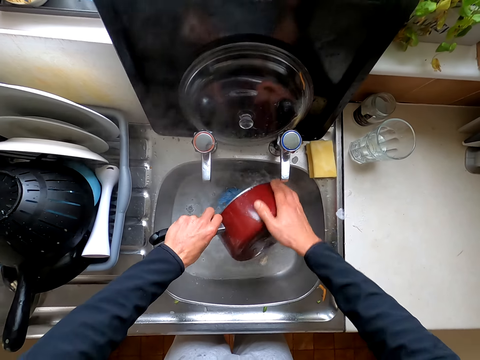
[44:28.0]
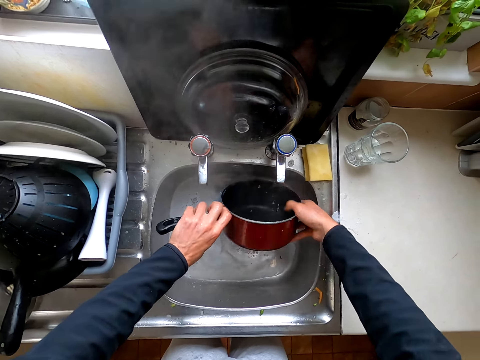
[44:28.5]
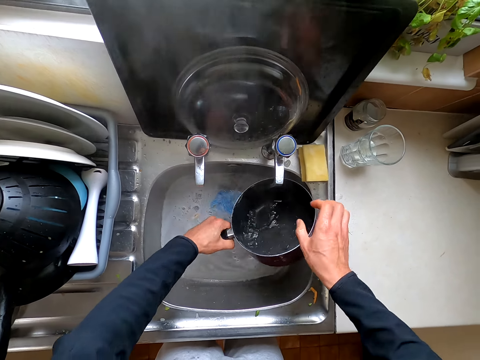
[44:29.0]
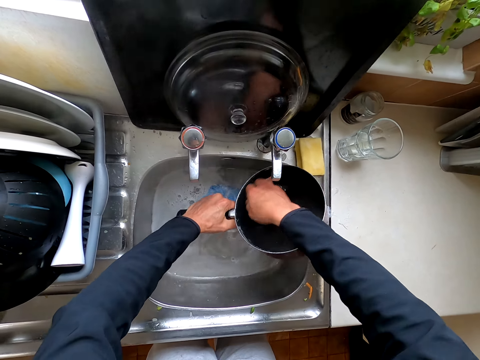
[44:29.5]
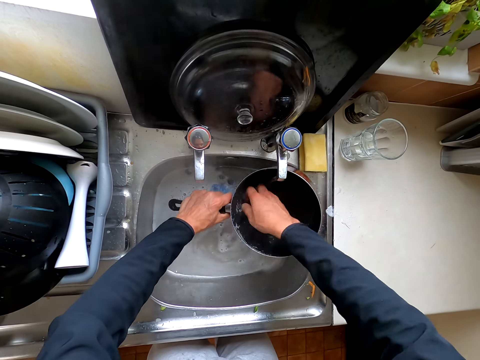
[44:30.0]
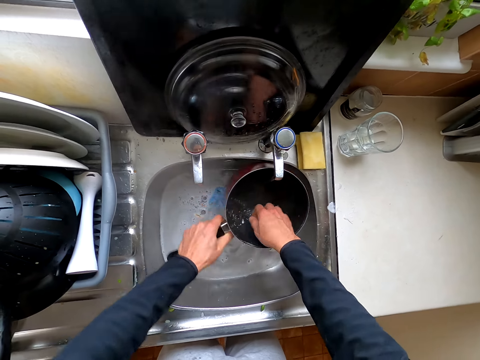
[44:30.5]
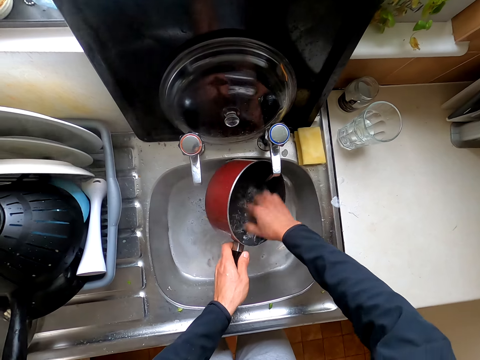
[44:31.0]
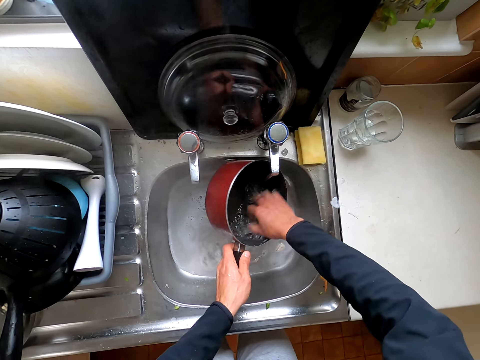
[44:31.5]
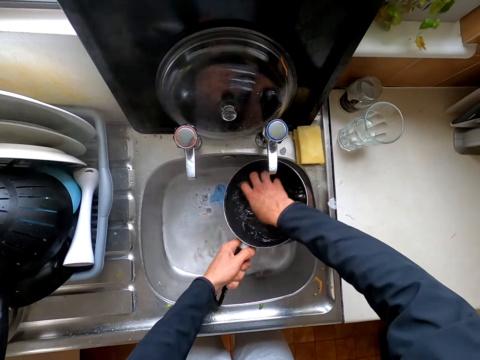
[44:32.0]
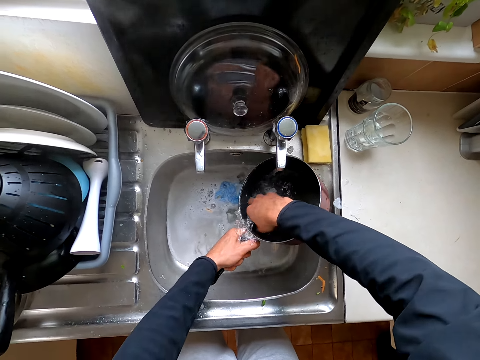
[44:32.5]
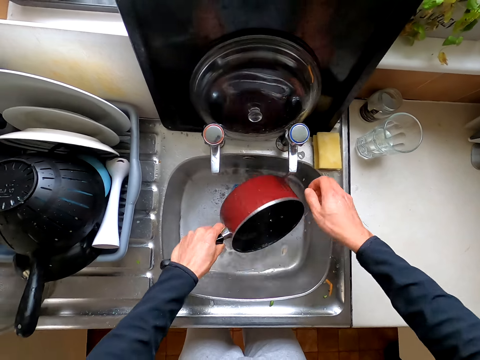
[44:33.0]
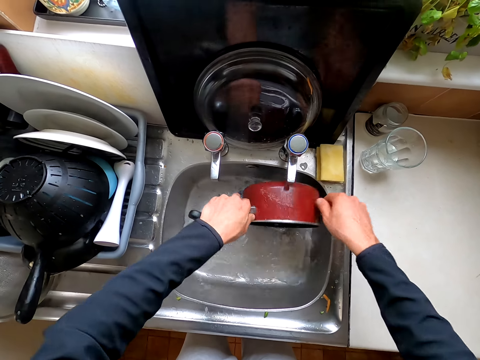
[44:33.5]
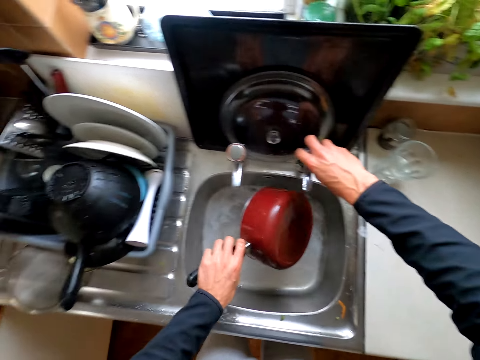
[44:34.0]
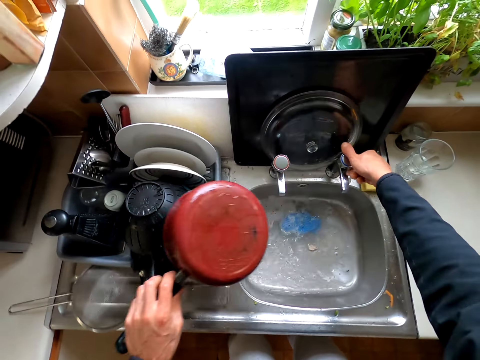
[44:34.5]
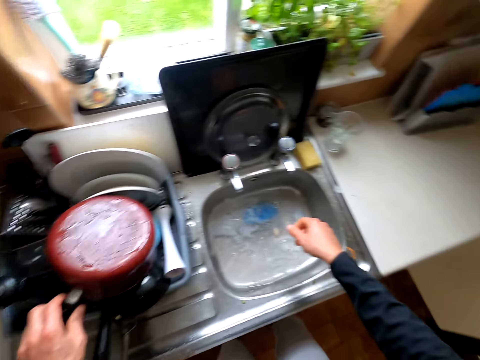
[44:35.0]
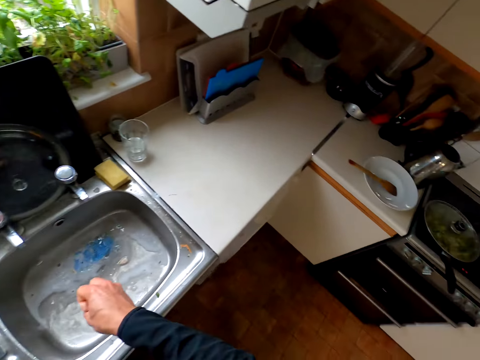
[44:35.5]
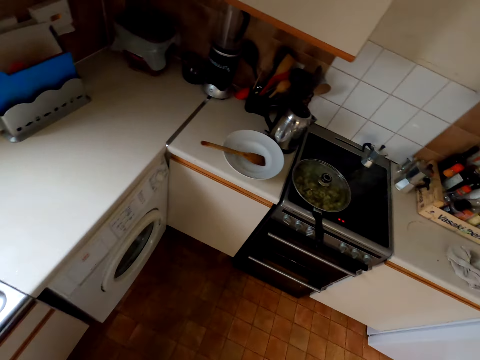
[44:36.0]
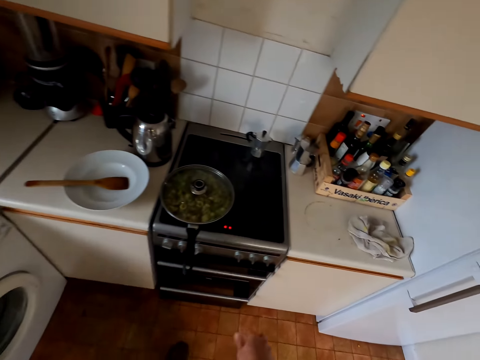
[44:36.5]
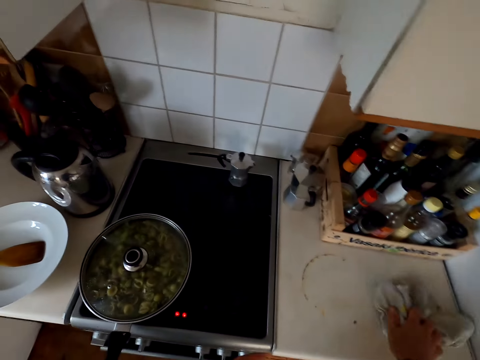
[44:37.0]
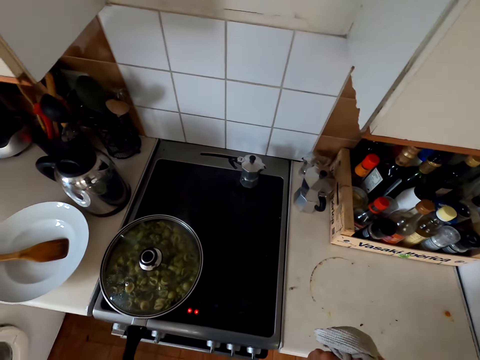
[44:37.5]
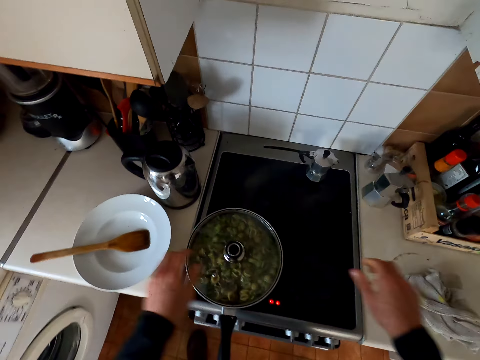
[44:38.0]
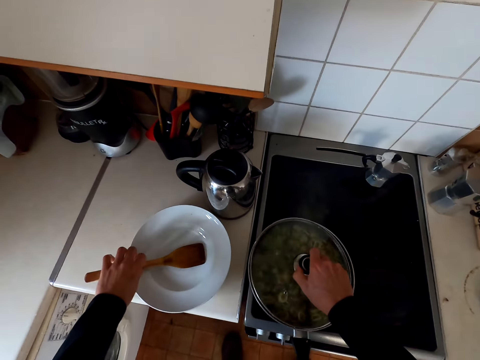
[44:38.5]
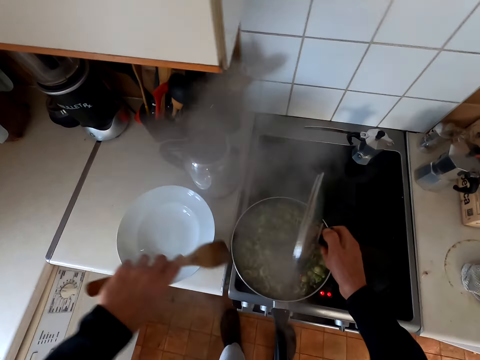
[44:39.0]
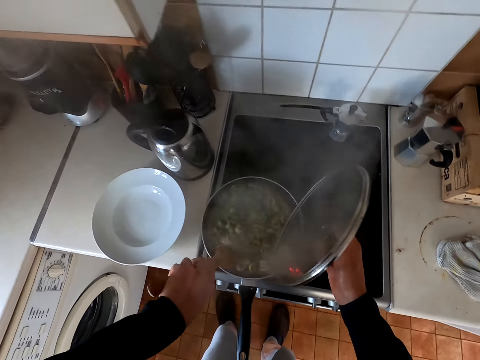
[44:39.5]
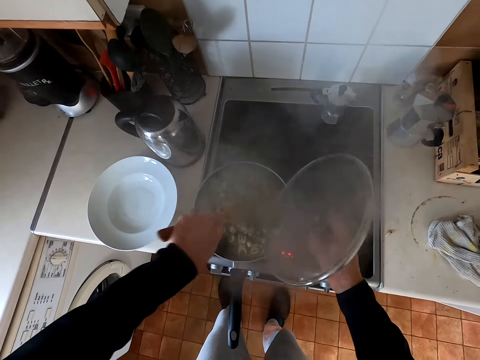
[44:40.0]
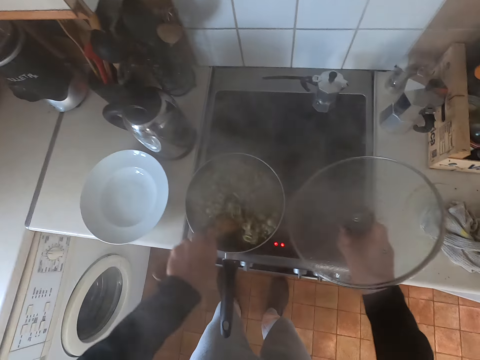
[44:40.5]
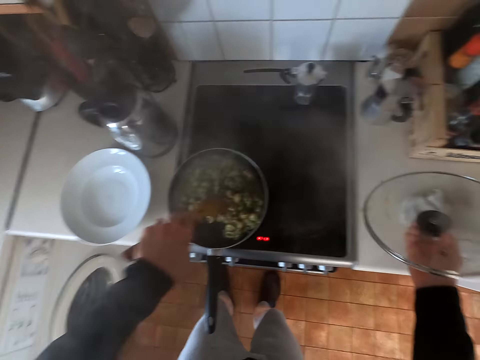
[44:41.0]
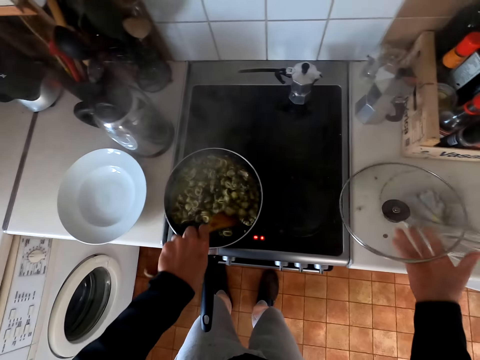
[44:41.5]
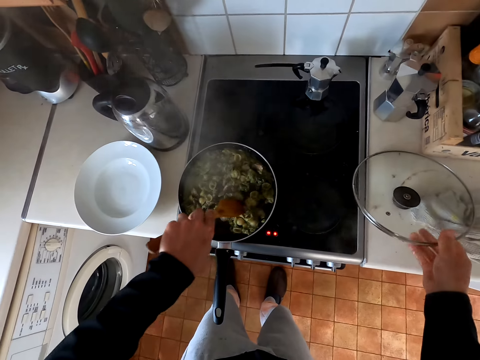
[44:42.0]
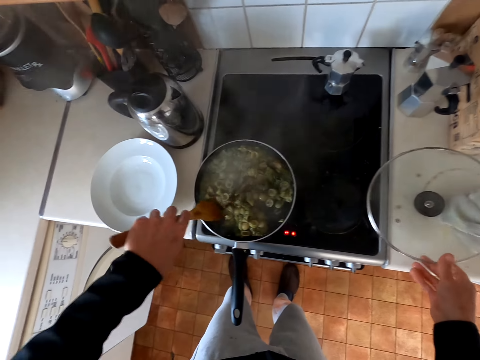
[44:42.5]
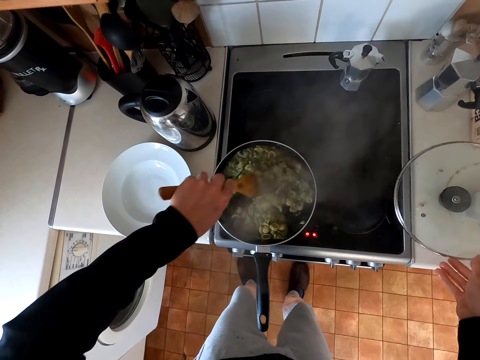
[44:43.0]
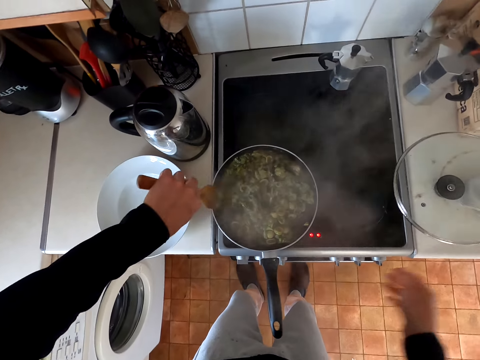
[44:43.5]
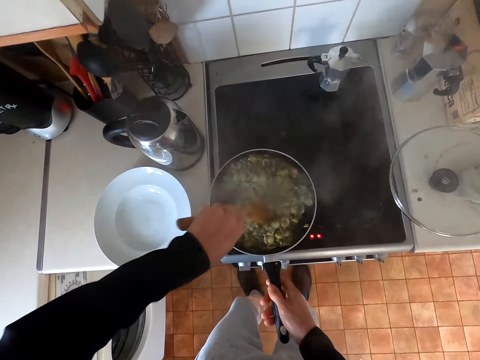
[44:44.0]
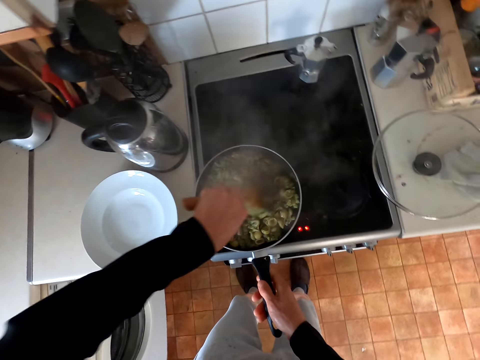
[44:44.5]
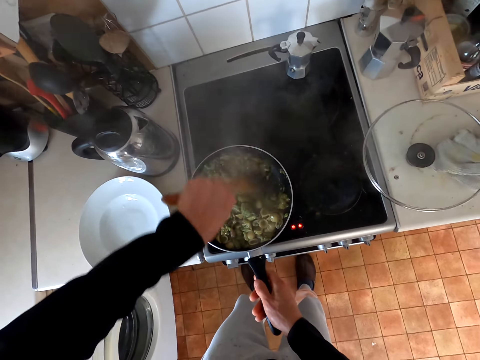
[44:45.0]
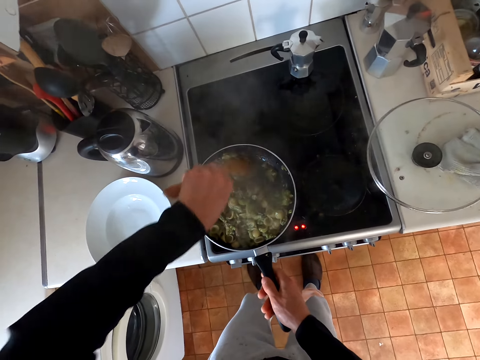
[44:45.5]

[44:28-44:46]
The camera wearer turns the tap off. They put the cooking pot on the utensils stand. They pick up the fabric or kitchen cloth from the table. They put the fabric on the table. They open the cooking pot. They take a cooking spoon. They stir the veggies in the cooking pot with the cooking spoon. They put the lid on the table.

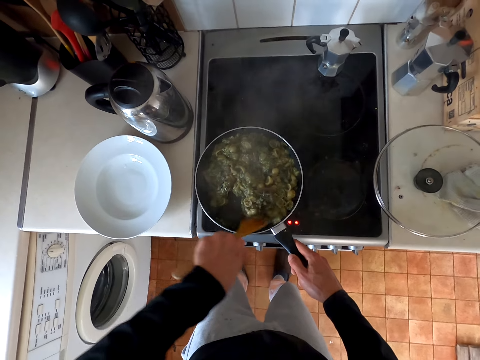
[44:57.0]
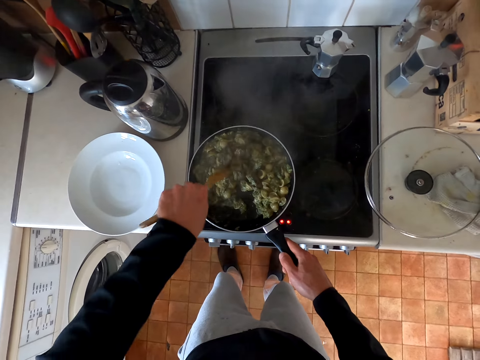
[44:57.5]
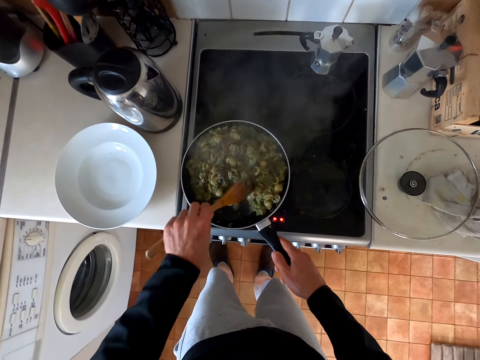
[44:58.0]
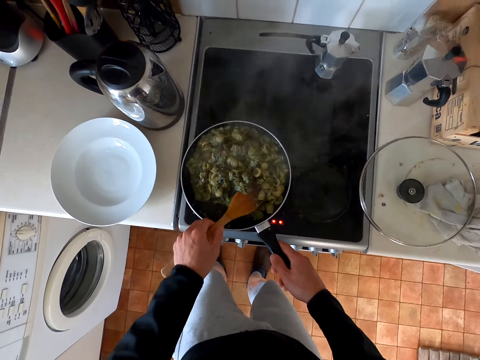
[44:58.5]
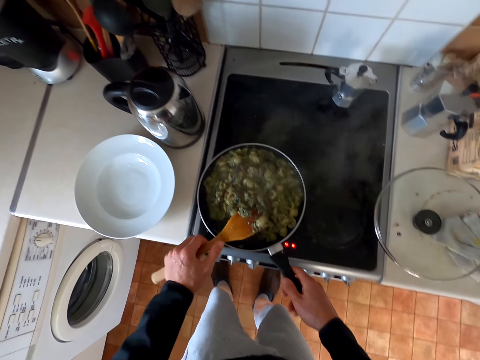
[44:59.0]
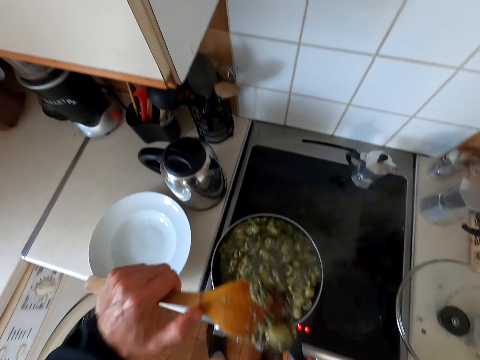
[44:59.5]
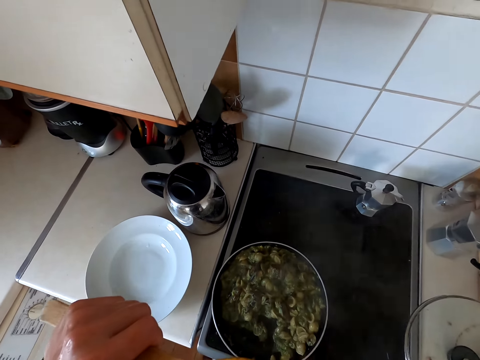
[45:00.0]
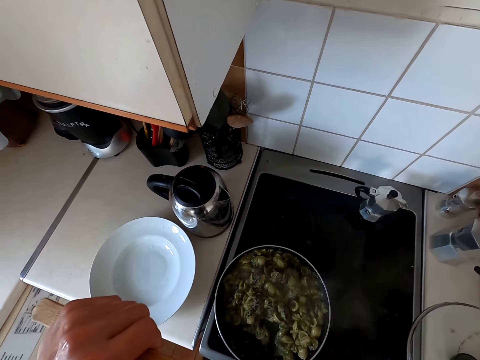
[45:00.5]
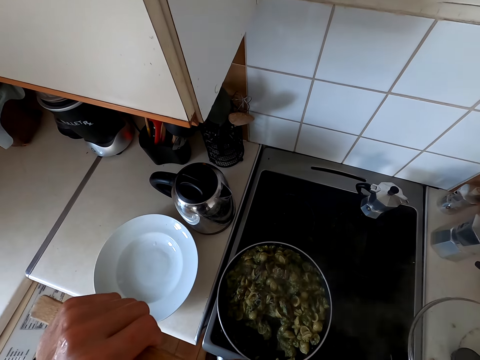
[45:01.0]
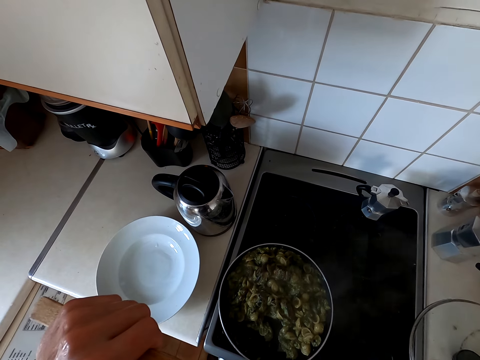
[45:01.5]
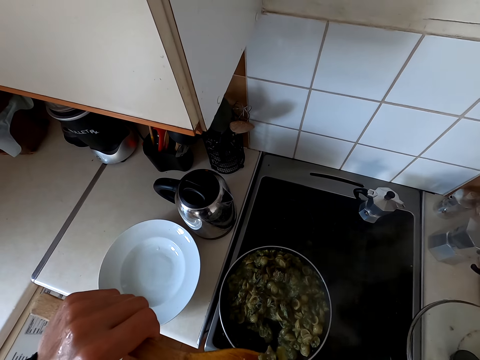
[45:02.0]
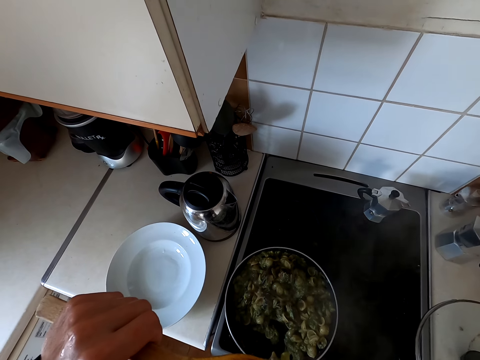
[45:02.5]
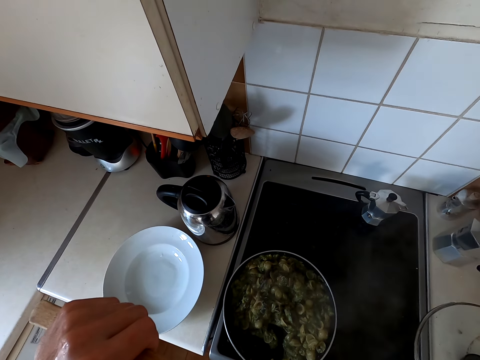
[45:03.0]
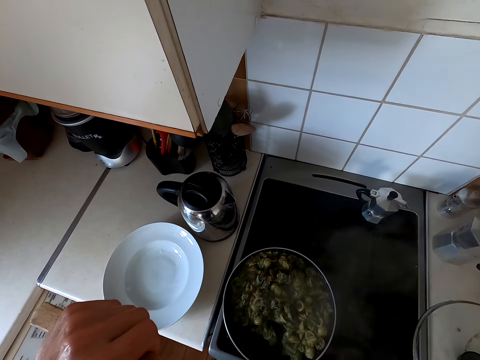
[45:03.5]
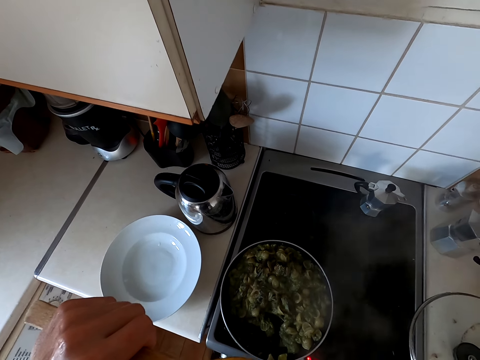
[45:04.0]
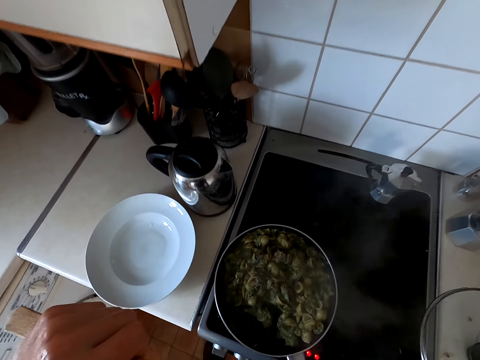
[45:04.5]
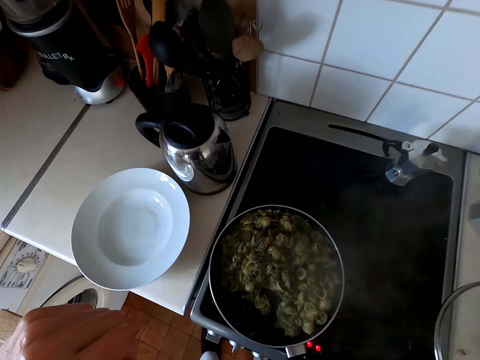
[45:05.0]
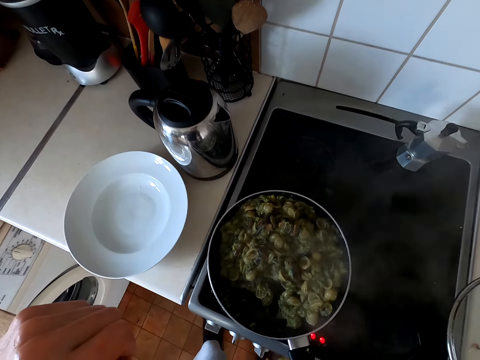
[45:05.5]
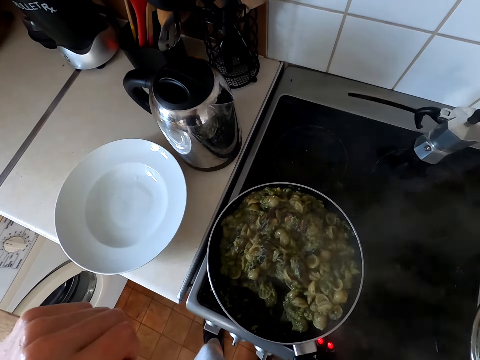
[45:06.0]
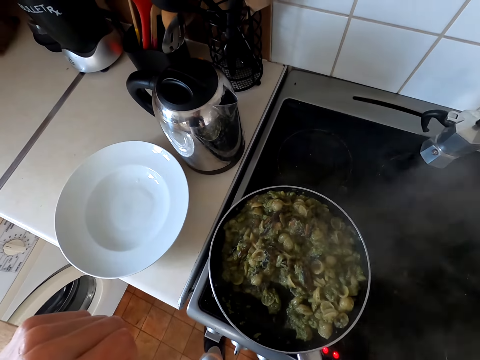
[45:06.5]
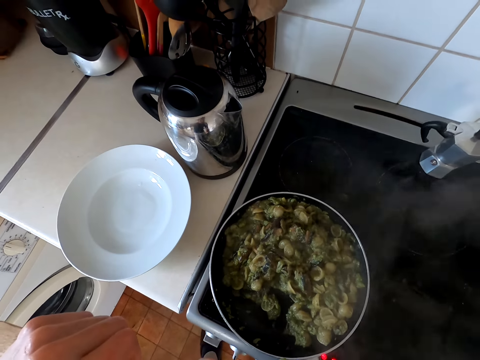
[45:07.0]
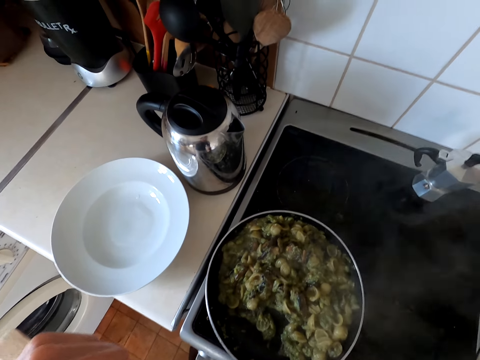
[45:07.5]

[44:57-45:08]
The camera wearer tastes the veggies with a cooking spoon.
